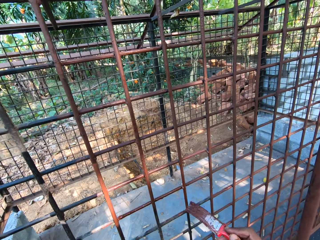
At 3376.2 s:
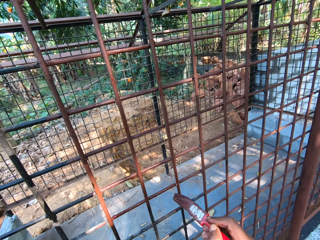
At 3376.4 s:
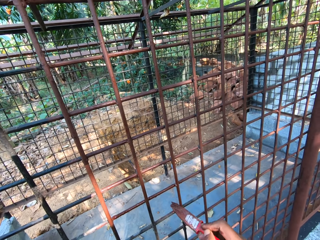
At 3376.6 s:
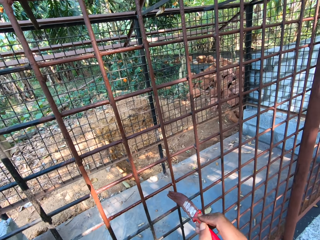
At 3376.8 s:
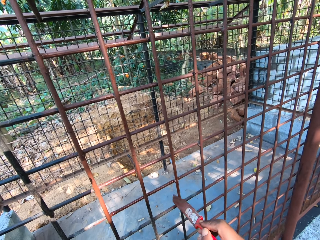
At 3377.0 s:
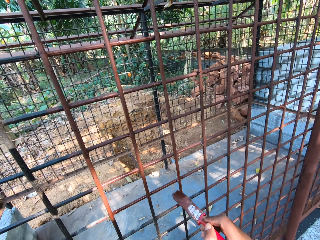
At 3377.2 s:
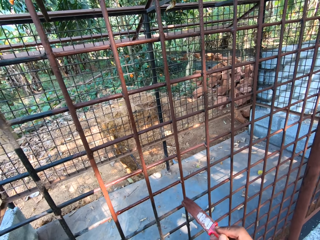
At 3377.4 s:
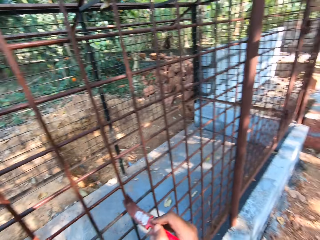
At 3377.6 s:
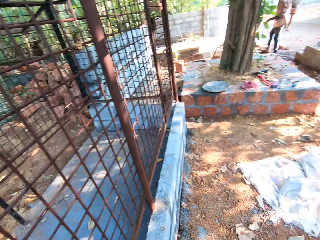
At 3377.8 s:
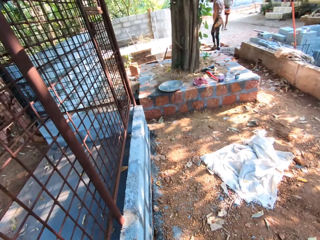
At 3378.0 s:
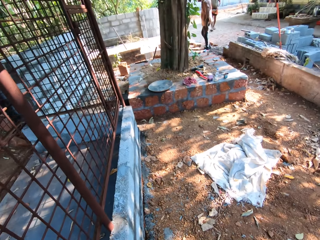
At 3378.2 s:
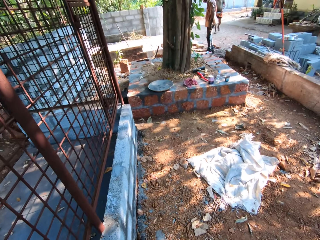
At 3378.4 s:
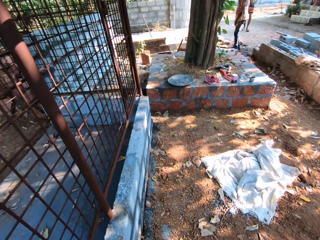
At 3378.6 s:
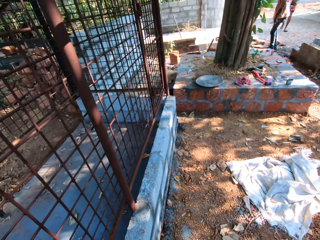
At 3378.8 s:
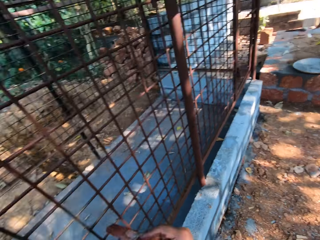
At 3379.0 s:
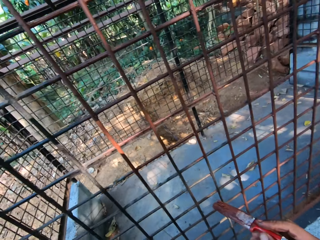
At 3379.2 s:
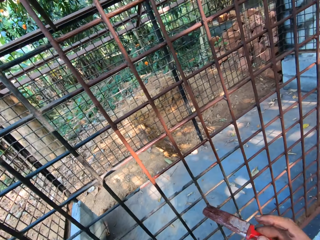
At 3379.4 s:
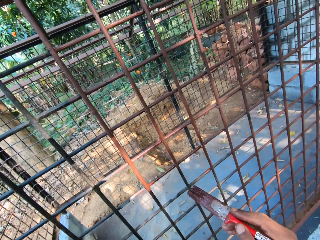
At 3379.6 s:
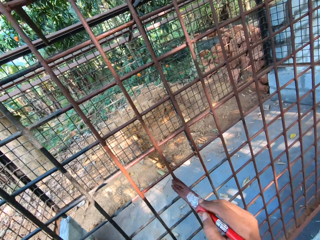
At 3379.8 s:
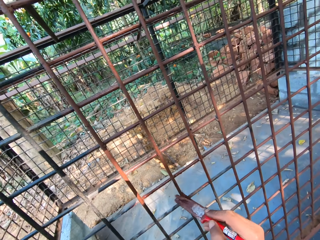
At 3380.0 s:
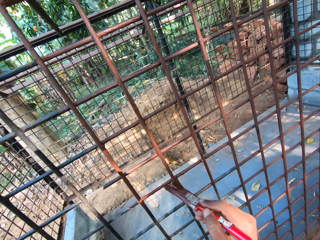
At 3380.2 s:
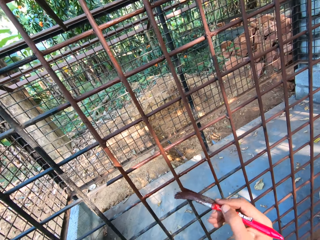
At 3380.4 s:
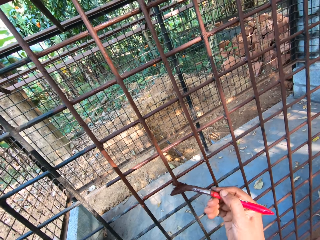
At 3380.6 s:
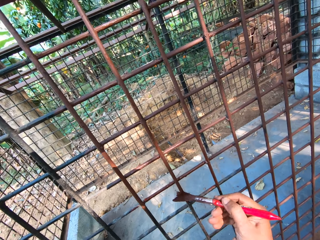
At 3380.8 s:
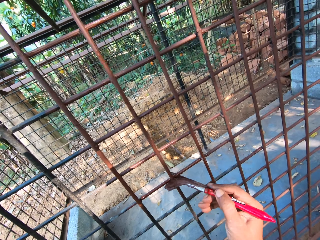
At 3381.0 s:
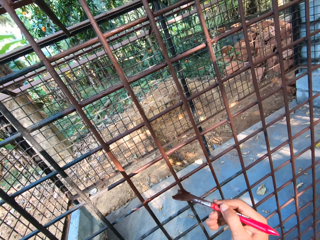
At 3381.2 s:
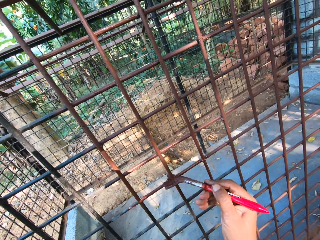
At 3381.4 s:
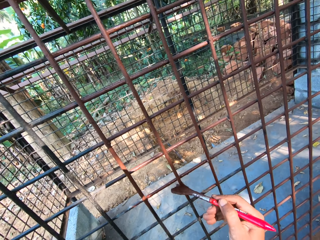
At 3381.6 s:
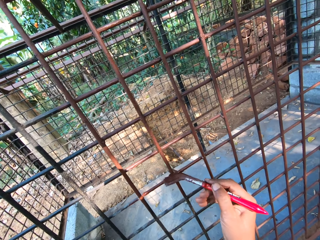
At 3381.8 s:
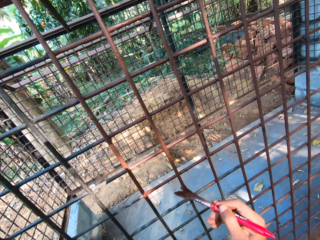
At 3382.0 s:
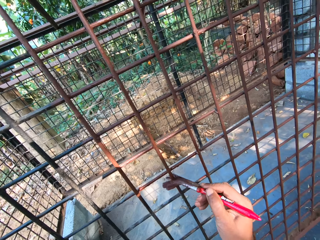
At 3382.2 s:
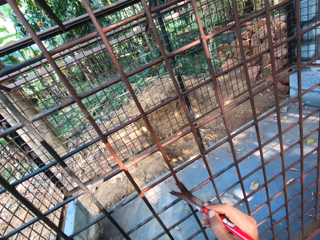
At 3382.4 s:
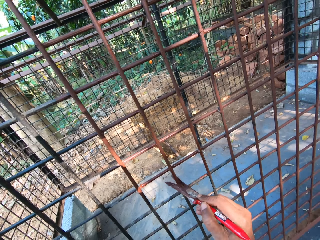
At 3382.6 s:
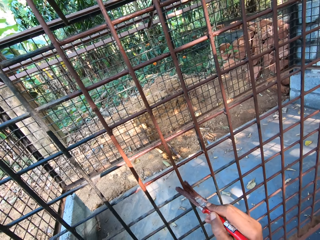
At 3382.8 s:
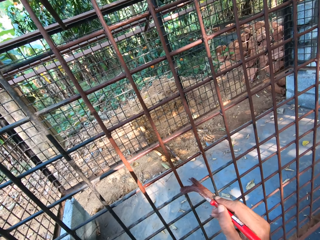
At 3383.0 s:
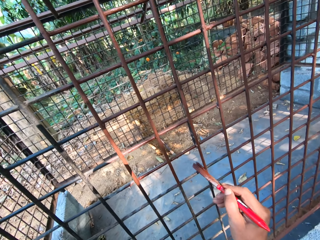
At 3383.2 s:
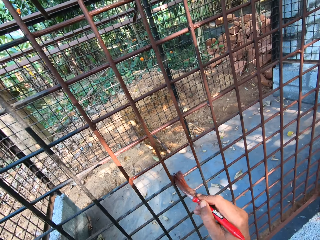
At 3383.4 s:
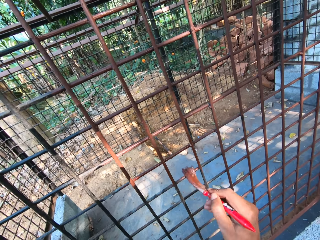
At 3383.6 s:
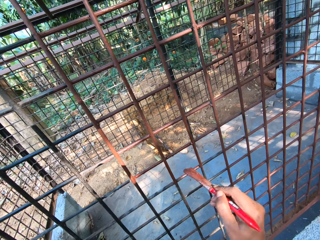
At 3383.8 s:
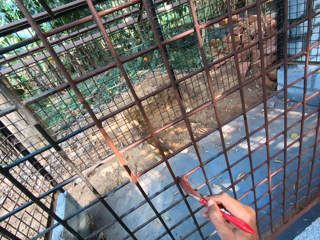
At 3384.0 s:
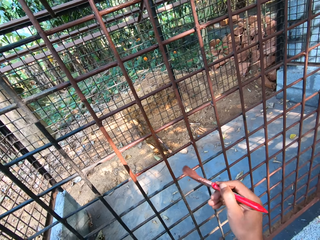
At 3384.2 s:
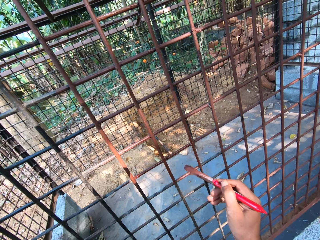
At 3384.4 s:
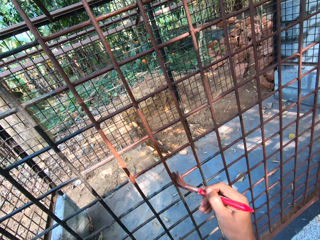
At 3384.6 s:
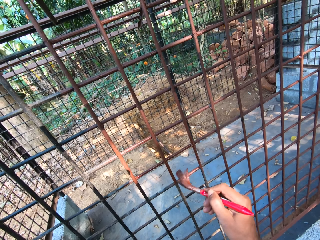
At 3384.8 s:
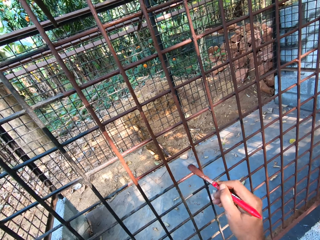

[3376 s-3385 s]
The camera wearer looks around. They paint the cage.

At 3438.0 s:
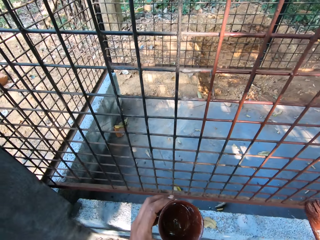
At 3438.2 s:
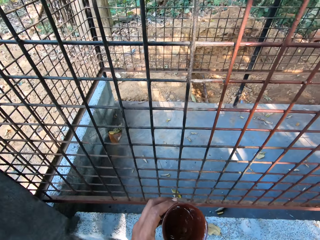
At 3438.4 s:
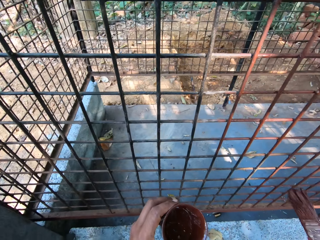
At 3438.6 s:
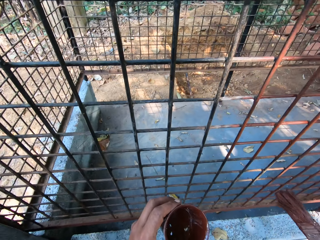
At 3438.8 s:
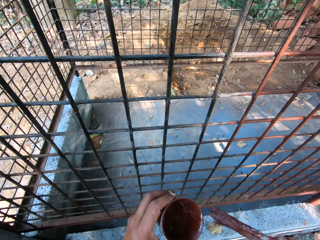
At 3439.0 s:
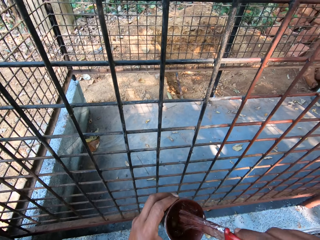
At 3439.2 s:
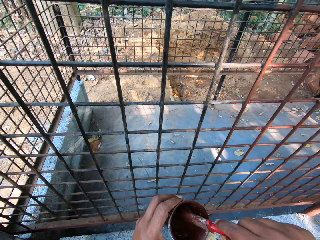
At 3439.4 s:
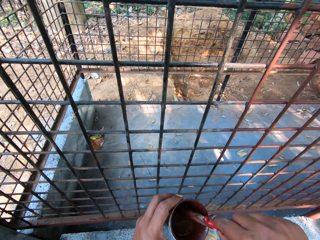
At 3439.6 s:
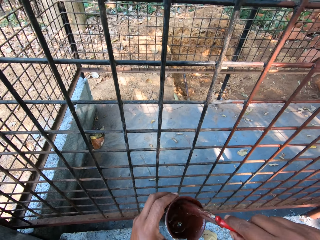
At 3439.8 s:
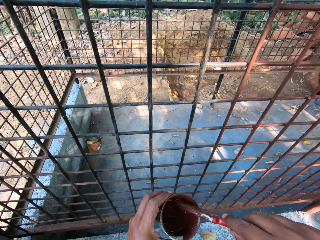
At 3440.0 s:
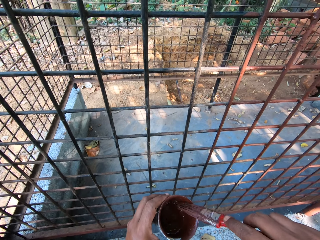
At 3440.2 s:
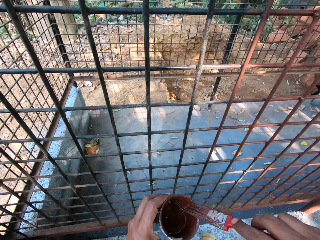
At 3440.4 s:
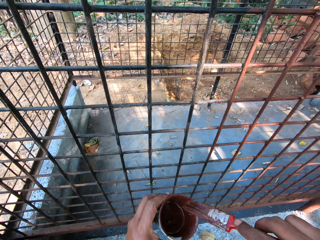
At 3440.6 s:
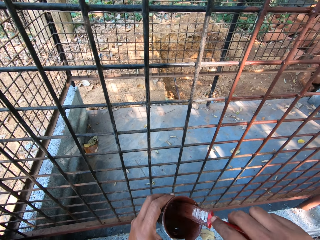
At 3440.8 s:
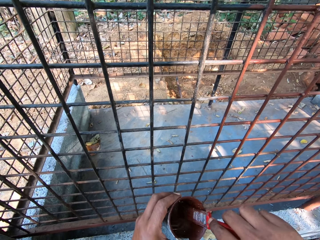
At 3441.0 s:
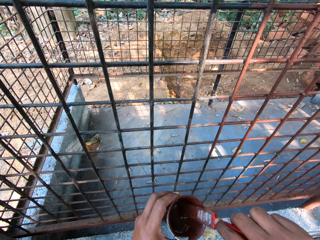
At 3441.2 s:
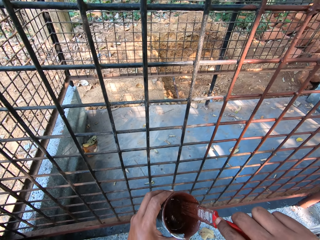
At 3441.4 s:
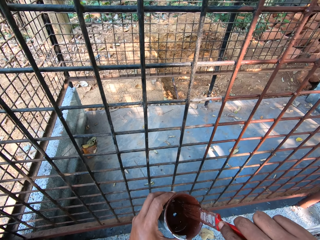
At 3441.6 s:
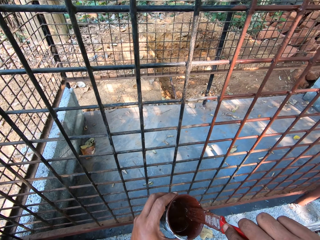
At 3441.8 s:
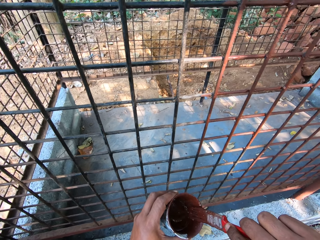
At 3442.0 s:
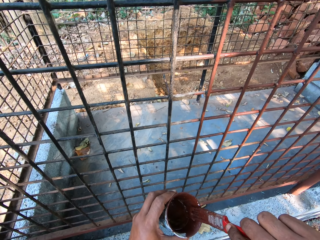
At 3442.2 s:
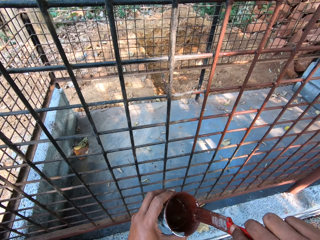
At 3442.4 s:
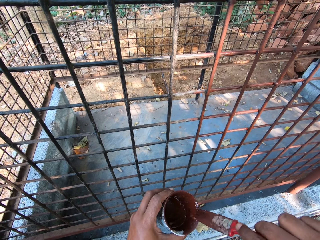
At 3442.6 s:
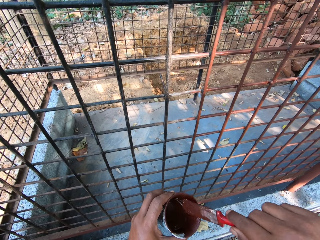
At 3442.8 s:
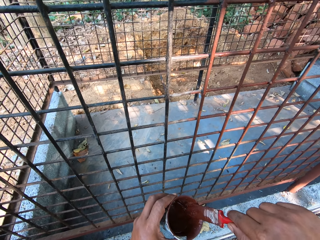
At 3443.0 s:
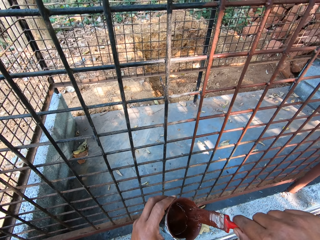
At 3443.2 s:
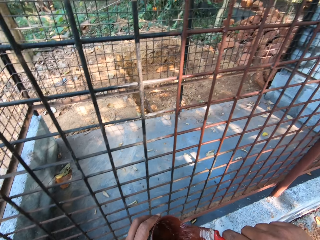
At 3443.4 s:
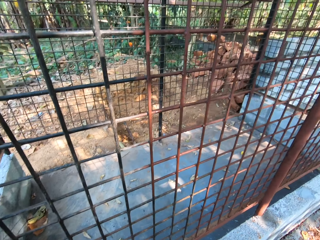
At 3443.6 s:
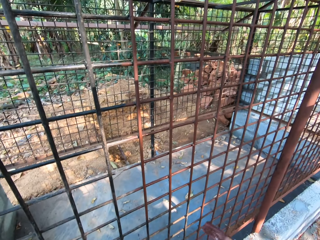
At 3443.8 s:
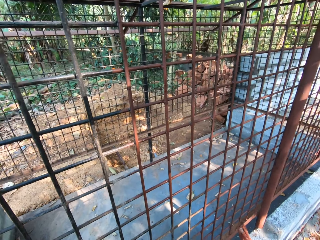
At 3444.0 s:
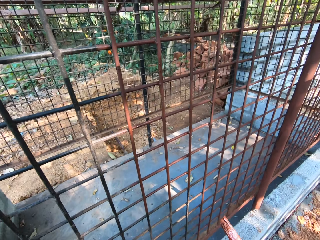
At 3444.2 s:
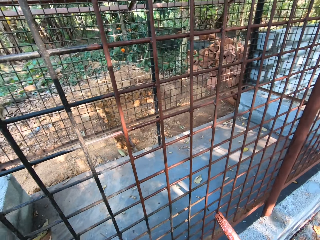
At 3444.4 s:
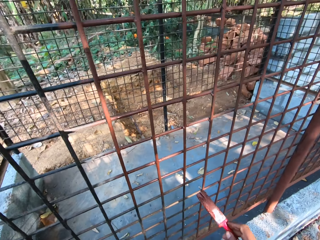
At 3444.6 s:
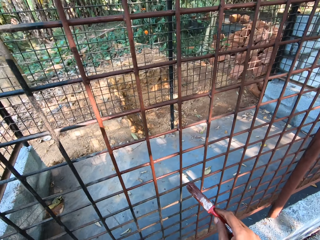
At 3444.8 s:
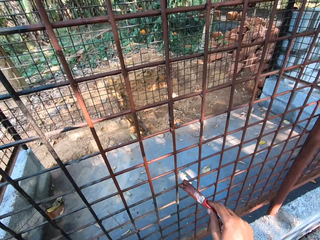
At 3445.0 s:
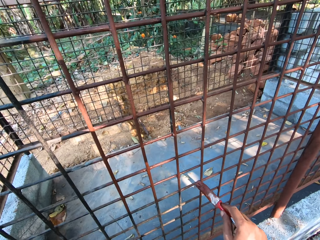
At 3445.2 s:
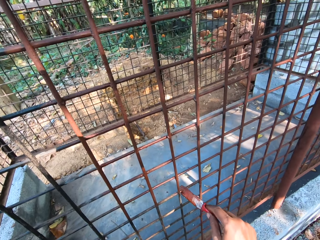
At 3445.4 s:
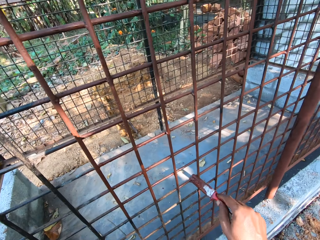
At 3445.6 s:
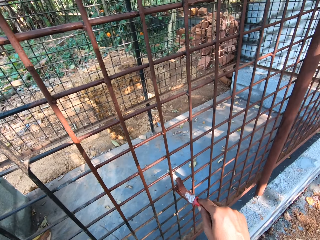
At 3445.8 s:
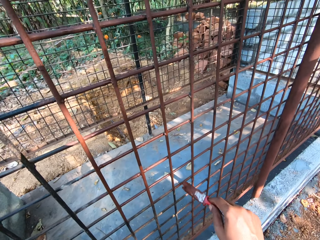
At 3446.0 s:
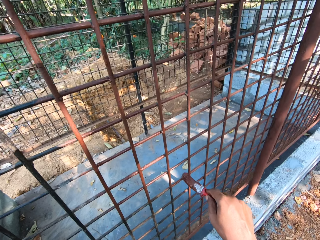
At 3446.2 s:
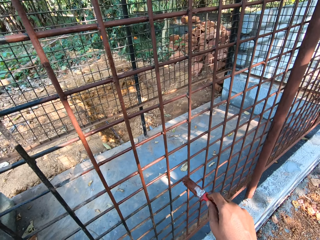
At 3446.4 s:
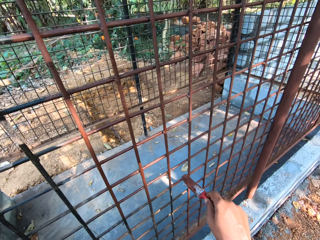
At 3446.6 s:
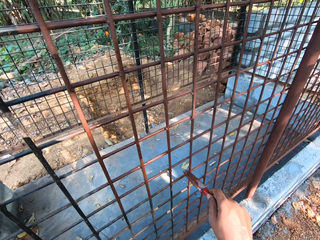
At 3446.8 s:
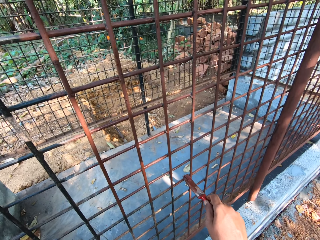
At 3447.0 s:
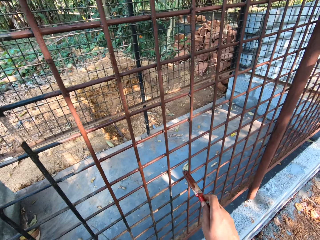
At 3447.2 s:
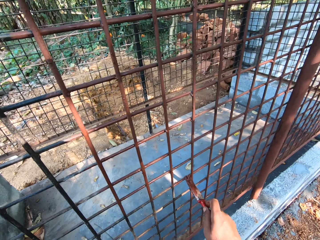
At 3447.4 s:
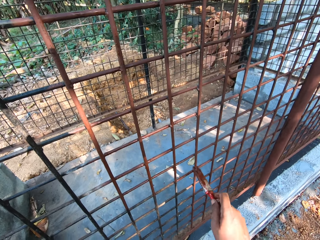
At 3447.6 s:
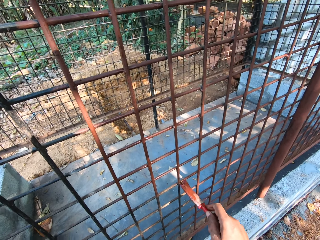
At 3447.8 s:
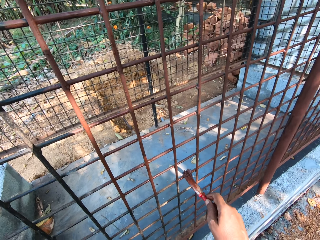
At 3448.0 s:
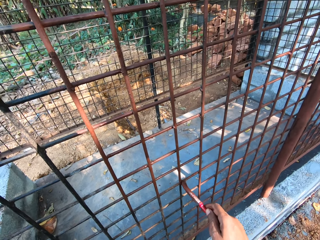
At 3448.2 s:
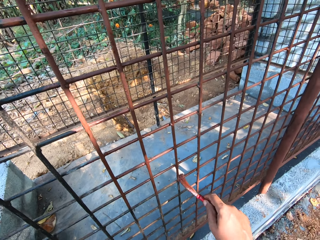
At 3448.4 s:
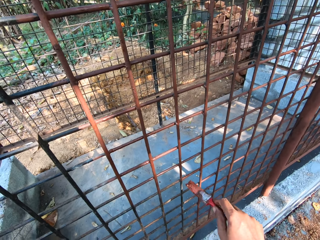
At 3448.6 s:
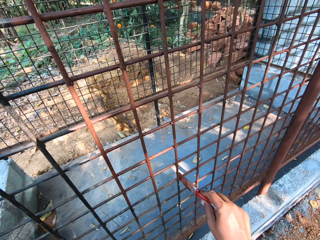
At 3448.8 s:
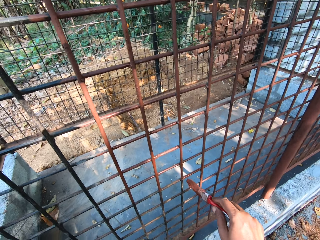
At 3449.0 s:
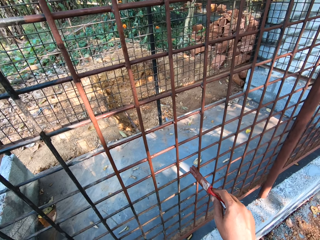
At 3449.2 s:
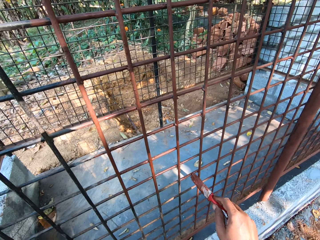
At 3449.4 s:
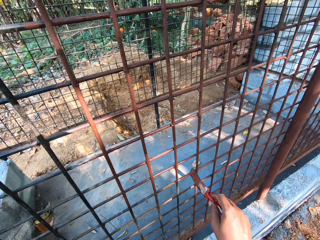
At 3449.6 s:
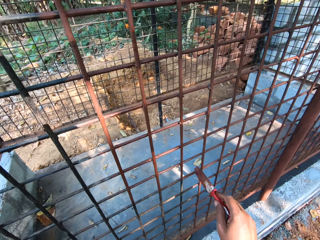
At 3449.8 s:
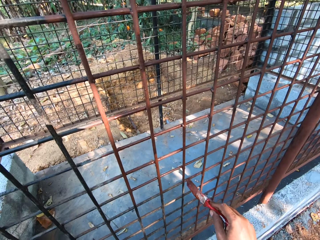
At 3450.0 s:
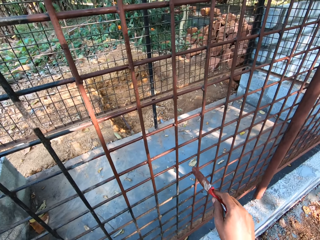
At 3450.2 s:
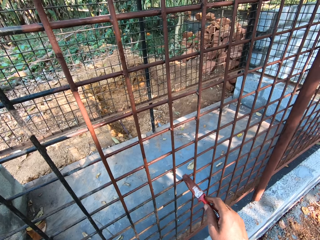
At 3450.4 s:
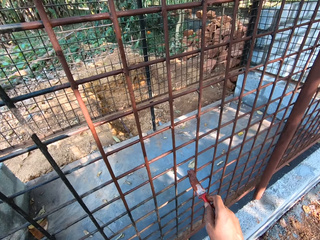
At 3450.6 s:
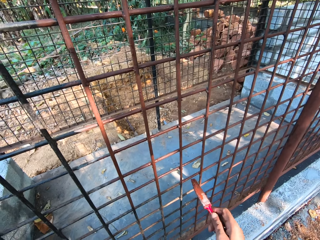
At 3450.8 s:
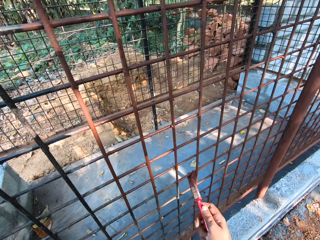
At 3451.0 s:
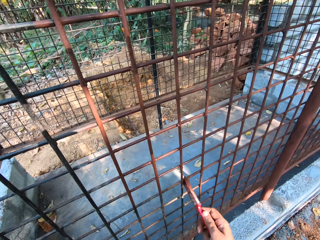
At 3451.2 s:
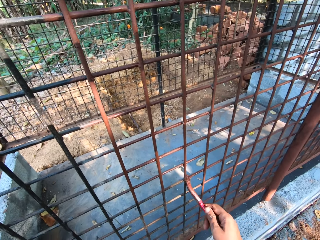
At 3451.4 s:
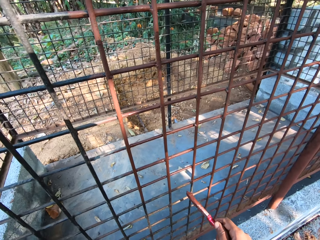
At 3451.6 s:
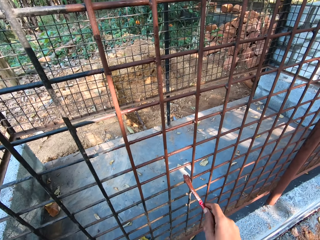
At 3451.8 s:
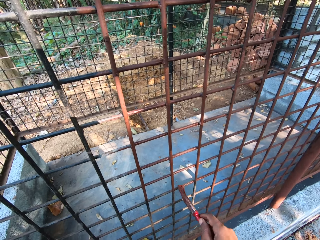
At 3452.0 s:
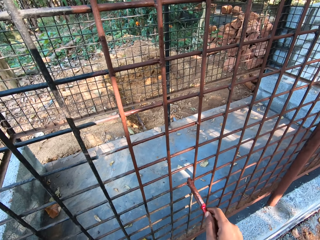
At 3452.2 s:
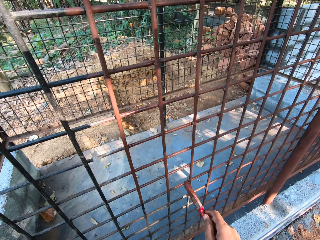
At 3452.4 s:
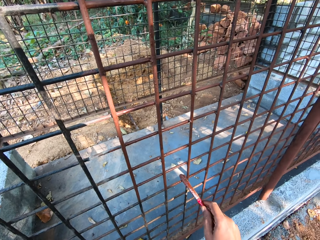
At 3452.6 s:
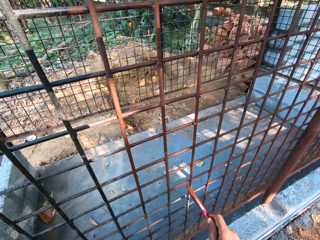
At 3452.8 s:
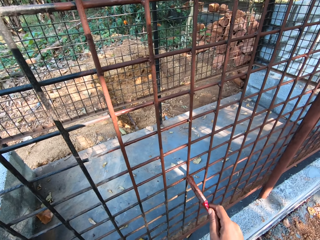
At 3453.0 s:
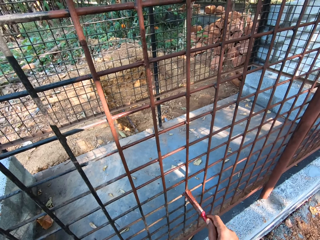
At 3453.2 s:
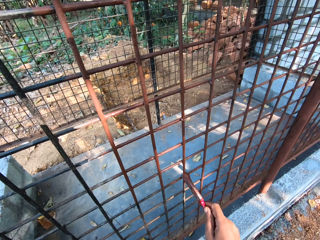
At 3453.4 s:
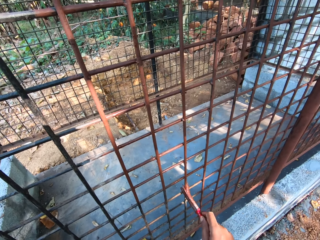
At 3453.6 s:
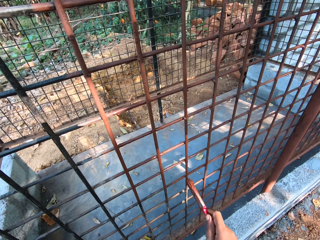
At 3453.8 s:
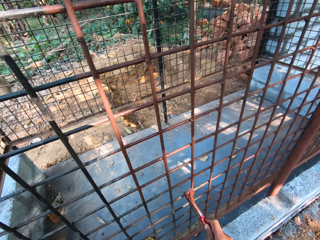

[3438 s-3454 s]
The camera wearer dips the paintbrush in his right hand into the cup of paint in his left hand. He paints the side of the cup in his left hand with the paintbrush in his right hand. He paints the cage with the paintbrush in his right hand.
